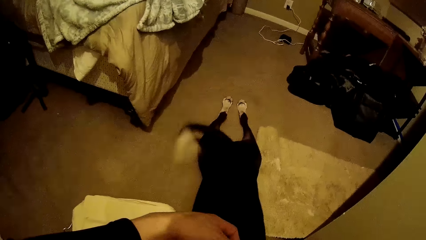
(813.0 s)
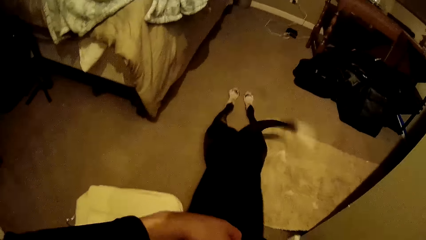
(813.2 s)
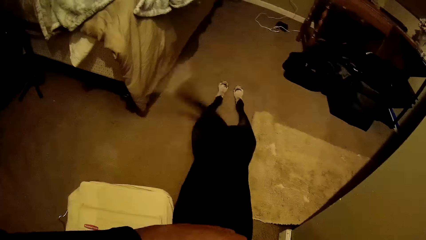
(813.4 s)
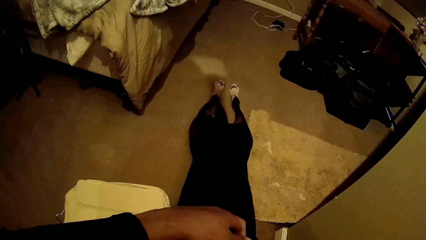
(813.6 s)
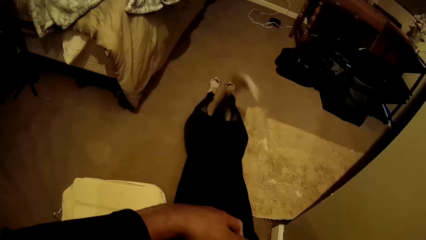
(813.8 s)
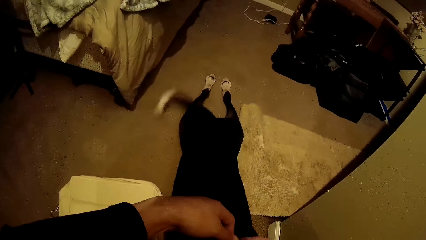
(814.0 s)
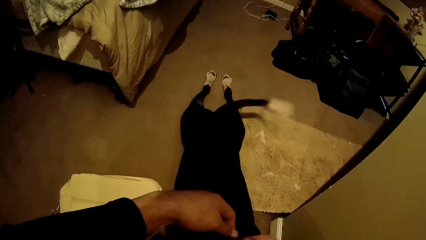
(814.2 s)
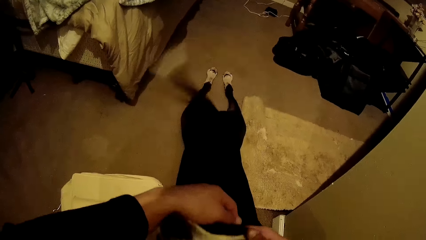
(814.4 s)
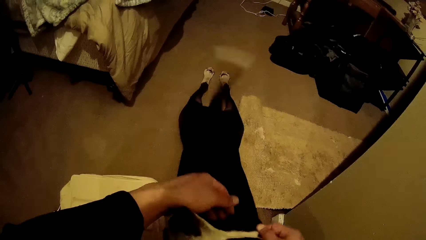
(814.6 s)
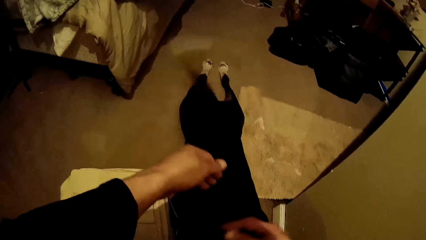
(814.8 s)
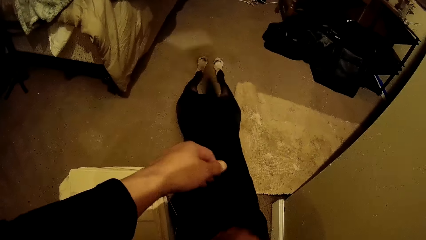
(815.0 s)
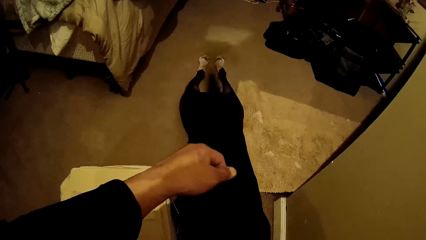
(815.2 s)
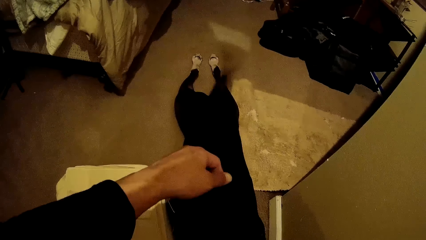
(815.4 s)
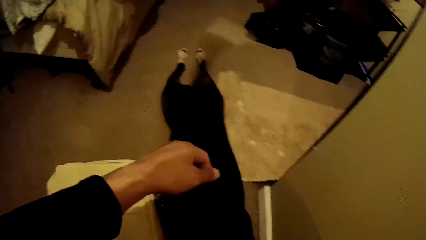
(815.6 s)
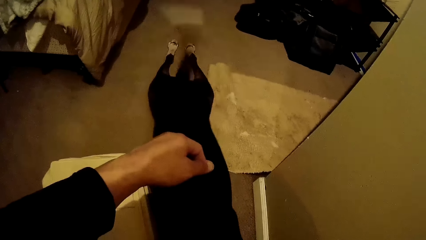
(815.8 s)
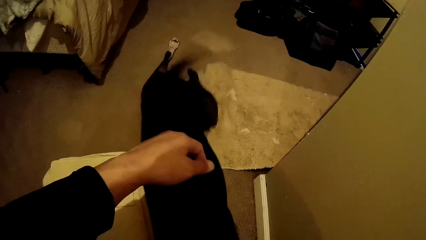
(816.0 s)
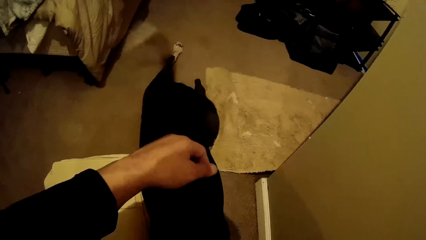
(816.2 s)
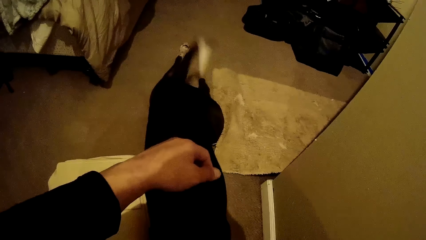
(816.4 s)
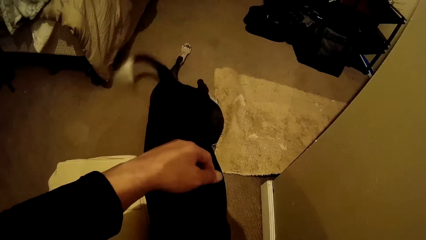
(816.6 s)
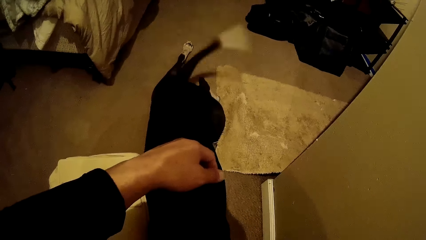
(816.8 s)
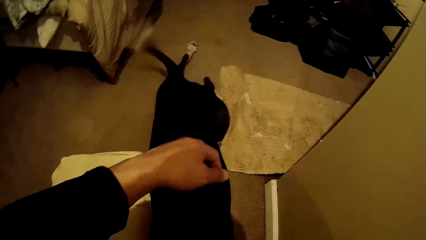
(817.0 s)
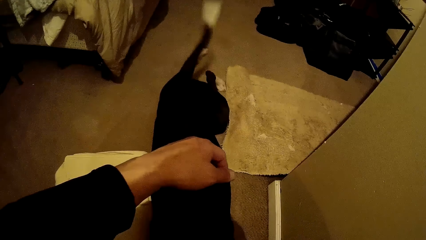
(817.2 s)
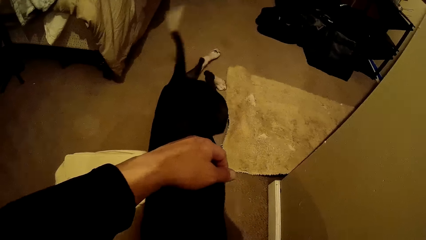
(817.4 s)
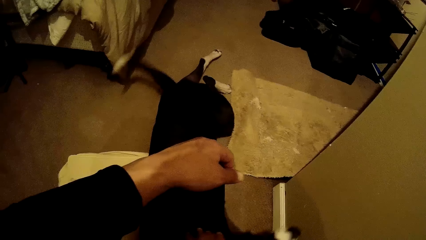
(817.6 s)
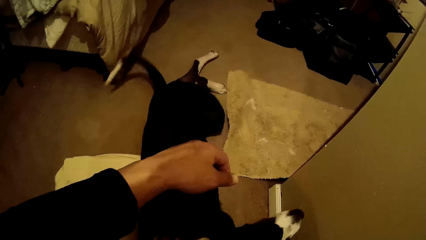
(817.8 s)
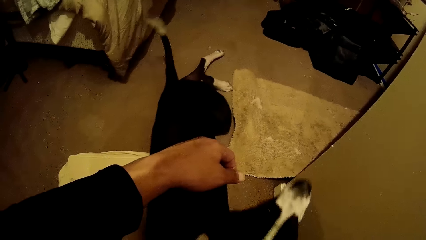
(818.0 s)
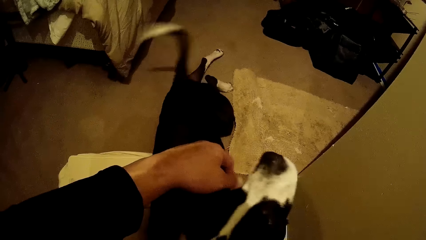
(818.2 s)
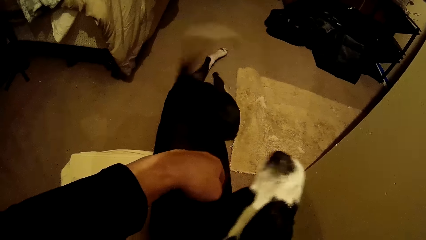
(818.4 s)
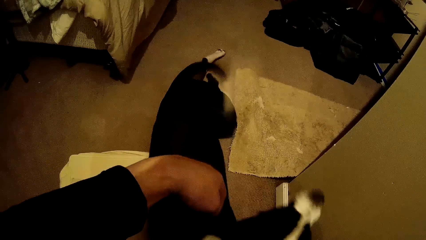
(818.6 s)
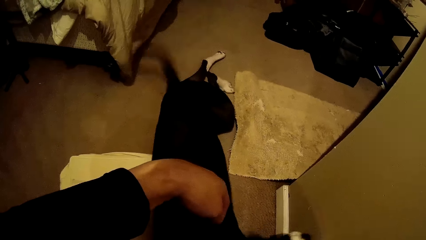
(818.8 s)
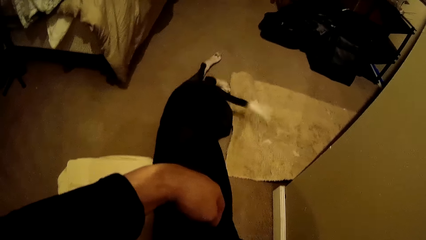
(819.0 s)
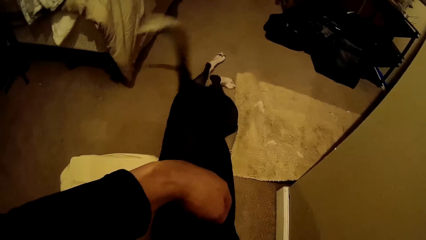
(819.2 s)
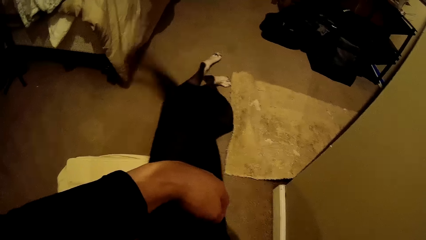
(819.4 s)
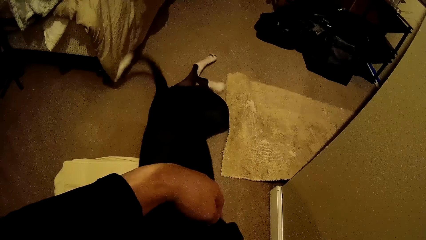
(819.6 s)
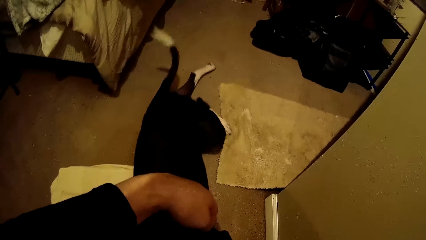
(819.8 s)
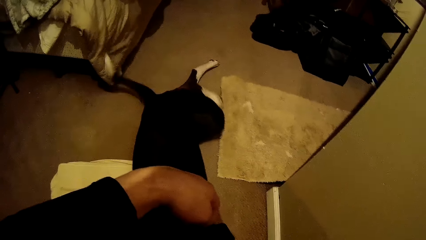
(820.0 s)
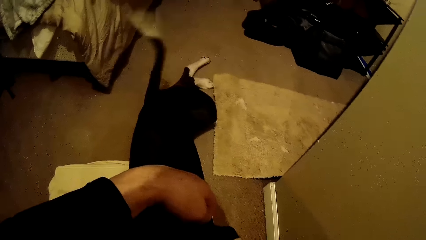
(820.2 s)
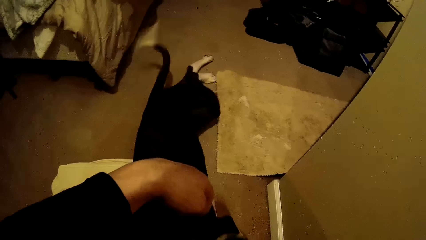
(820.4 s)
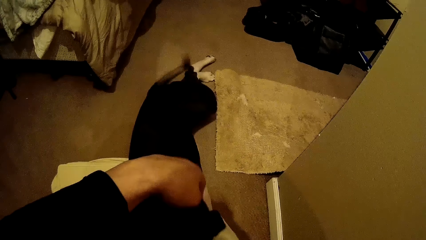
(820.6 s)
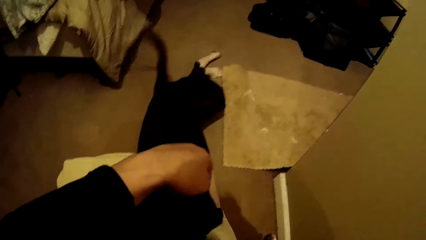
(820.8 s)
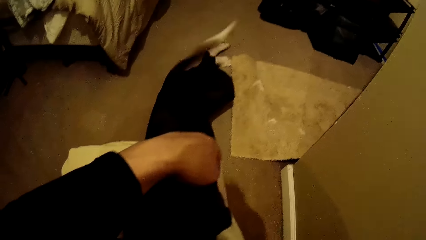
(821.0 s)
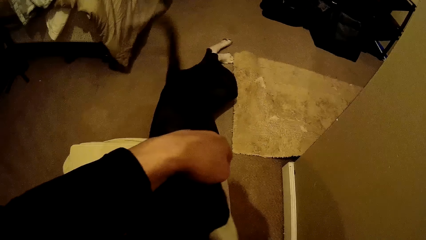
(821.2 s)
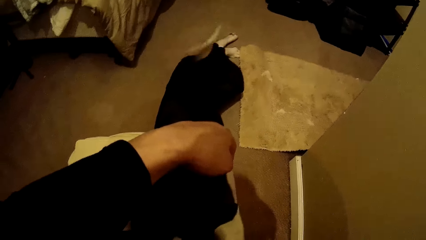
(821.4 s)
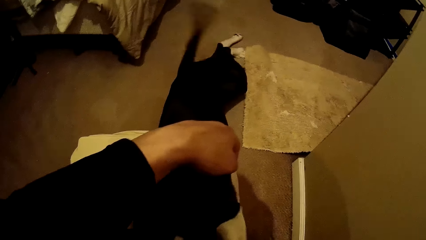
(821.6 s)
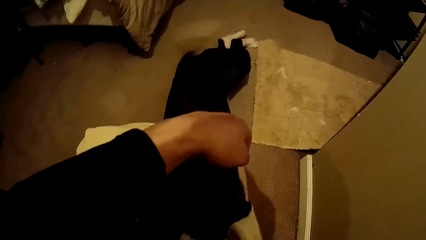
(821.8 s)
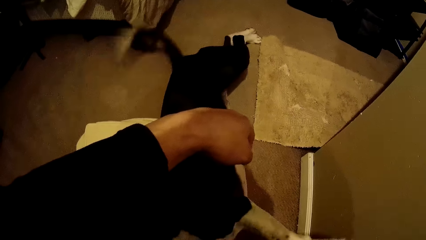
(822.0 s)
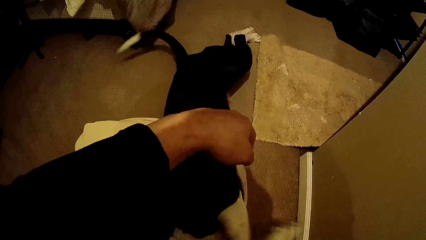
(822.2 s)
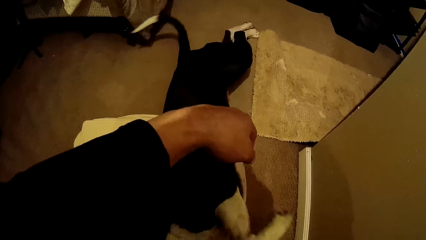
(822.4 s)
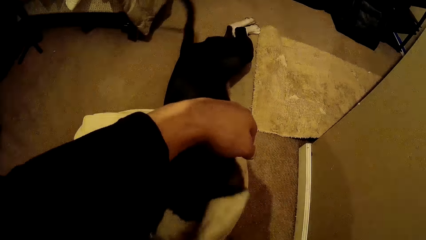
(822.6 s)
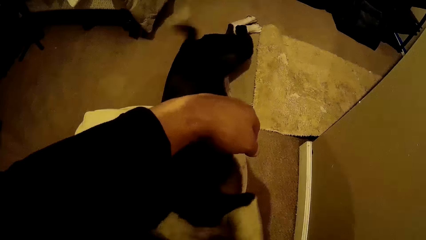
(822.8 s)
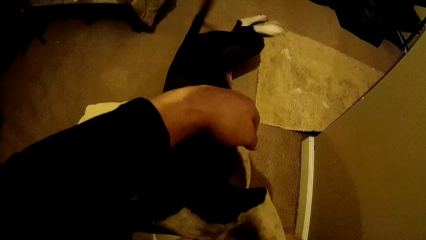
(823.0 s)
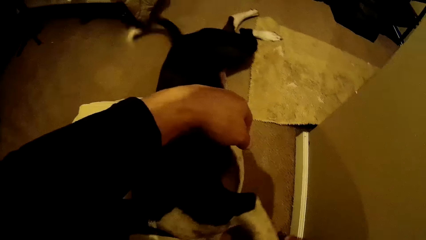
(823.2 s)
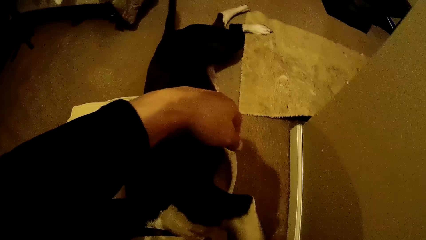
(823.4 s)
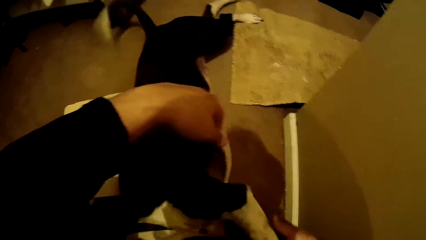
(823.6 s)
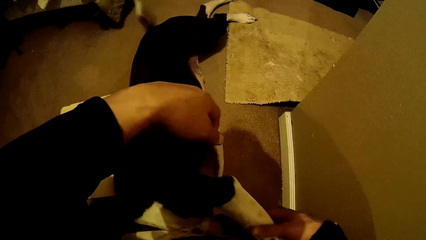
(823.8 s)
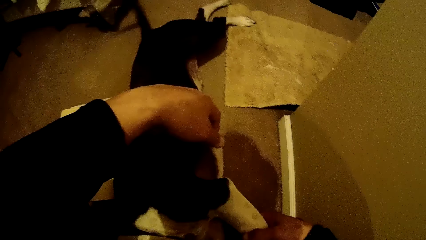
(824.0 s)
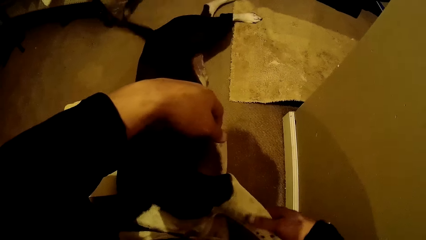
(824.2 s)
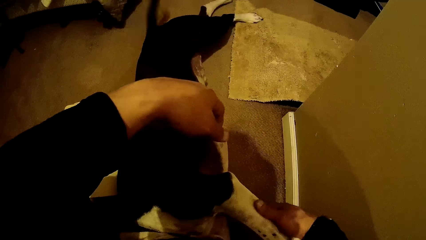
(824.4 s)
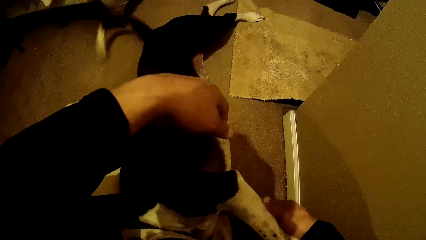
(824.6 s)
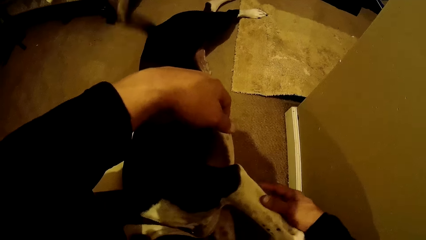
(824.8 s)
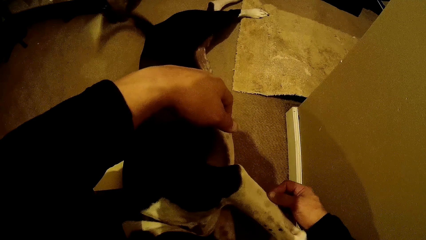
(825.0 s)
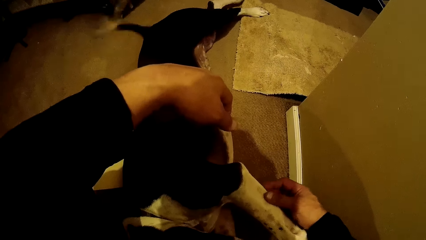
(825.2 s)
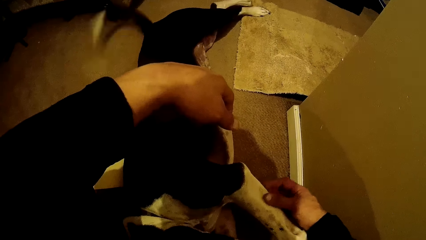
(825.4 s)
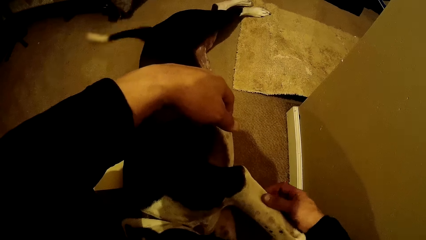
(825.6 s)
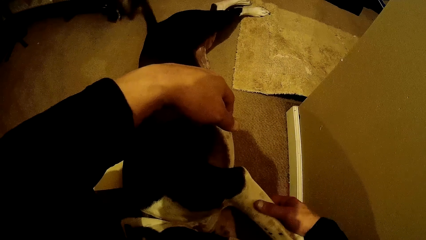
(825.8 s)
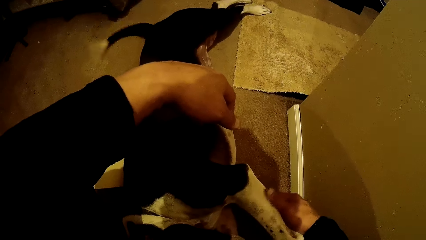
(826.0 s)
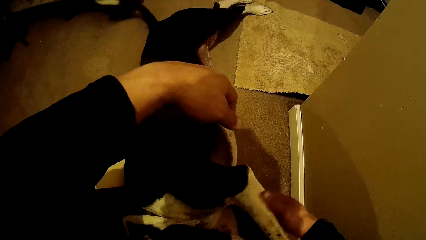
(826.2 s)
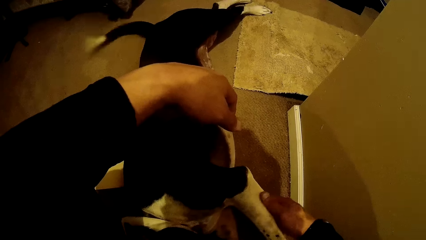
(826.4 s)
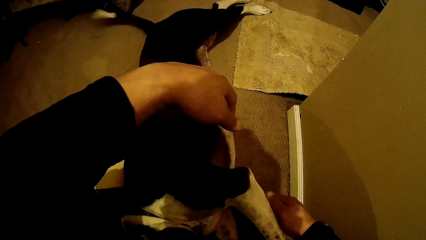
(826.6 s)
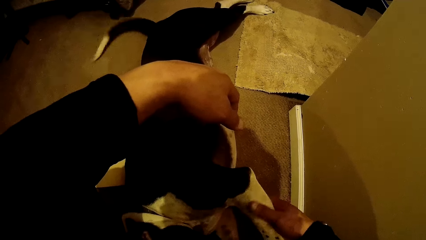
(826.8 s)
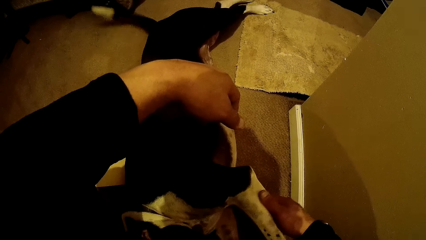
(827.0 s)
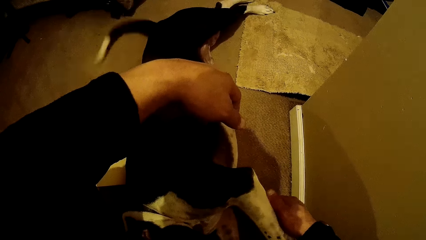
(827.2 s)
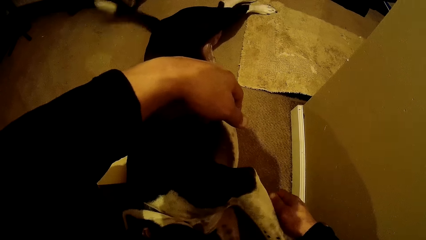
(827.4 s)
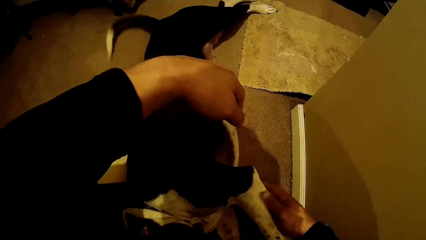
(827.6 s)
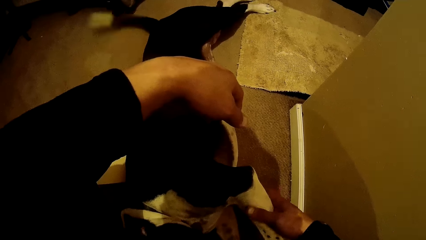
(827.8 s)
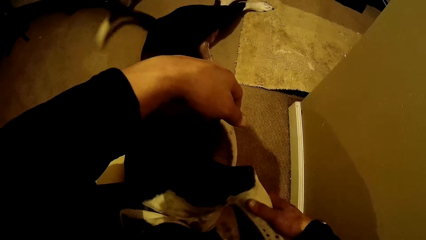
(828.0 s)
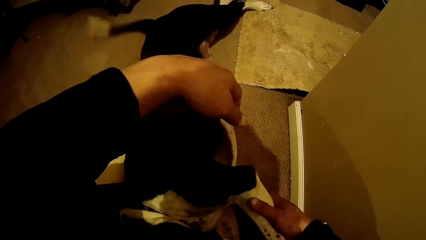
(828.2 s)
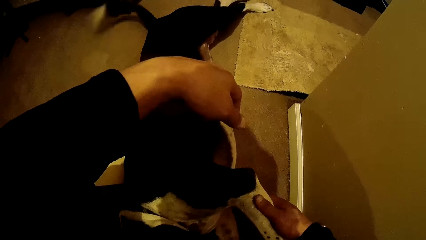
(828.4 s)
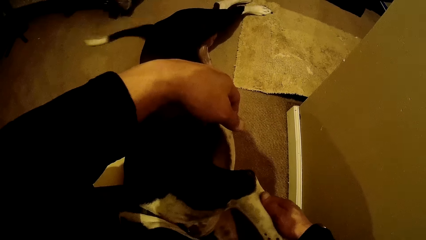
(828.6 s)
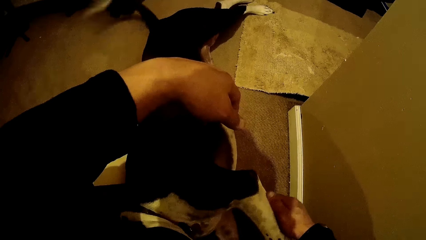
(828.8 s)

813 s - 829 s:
The camera wearer caresses the black dog with his right hand. He touches the leg of the black dog with his right hand.
